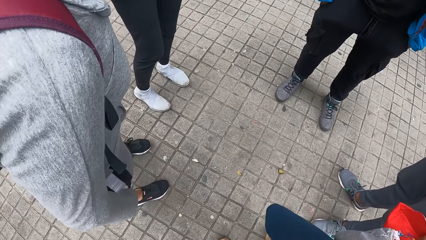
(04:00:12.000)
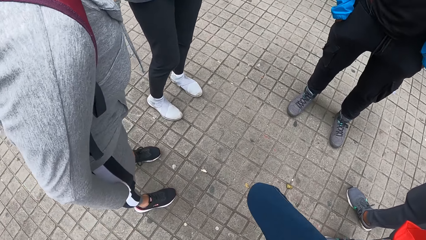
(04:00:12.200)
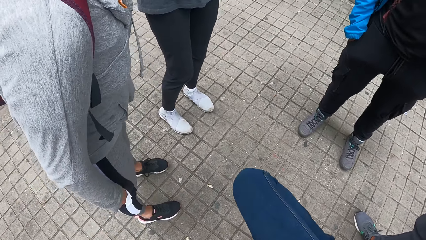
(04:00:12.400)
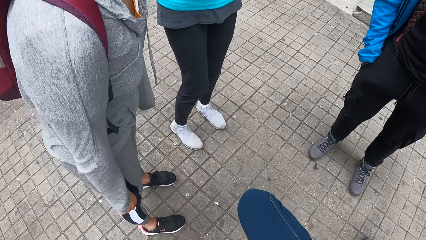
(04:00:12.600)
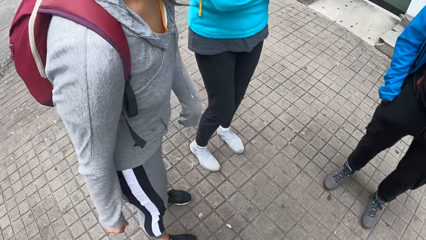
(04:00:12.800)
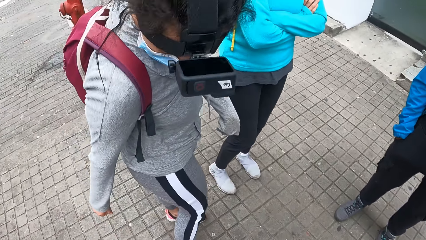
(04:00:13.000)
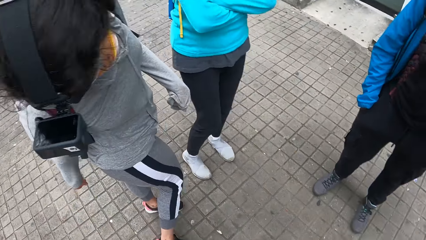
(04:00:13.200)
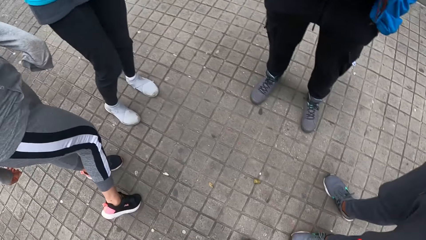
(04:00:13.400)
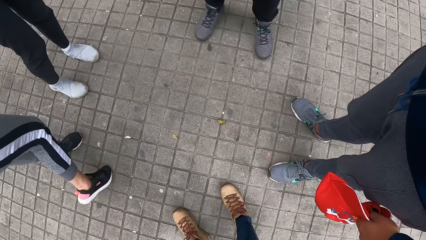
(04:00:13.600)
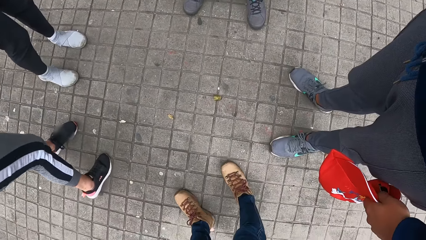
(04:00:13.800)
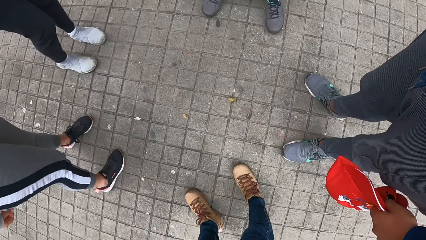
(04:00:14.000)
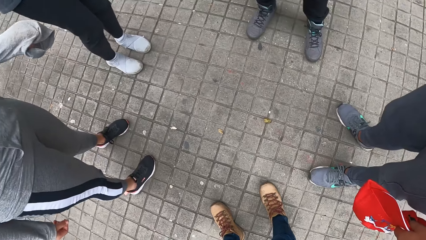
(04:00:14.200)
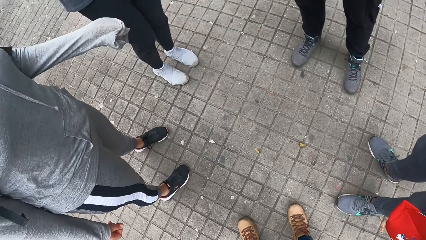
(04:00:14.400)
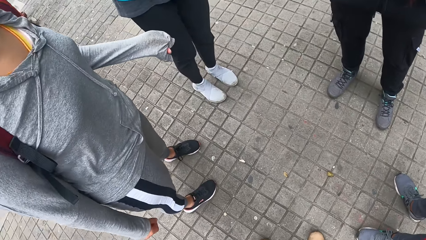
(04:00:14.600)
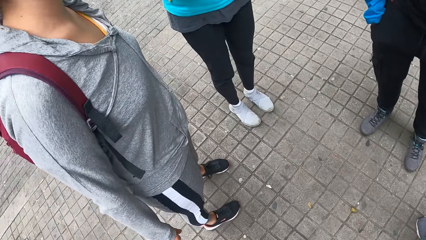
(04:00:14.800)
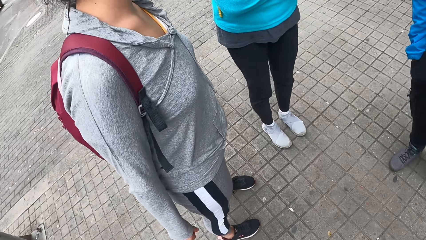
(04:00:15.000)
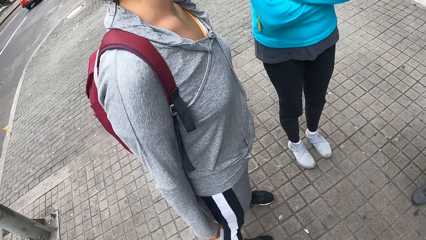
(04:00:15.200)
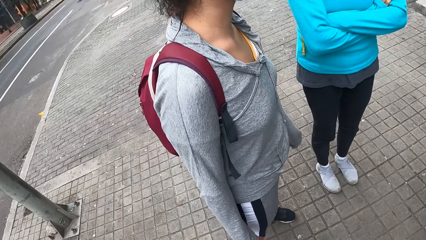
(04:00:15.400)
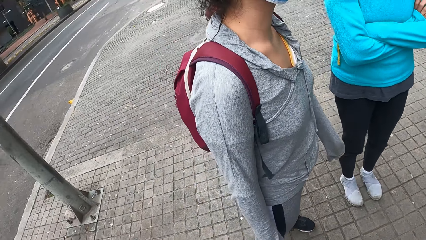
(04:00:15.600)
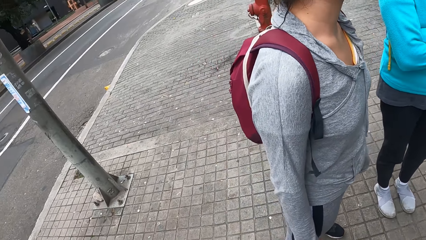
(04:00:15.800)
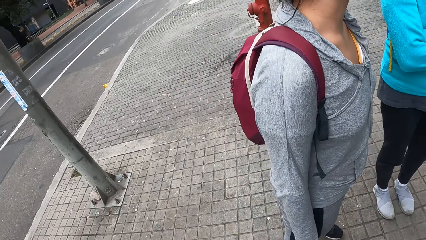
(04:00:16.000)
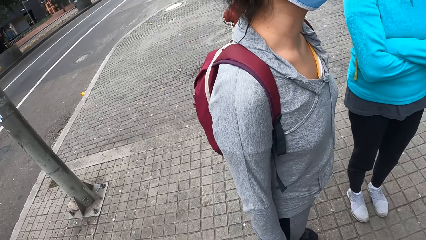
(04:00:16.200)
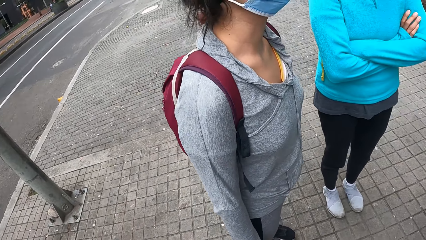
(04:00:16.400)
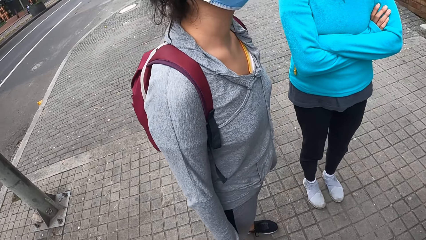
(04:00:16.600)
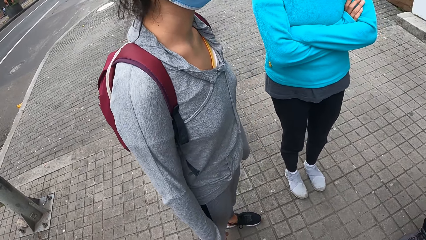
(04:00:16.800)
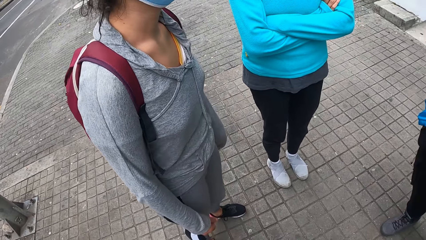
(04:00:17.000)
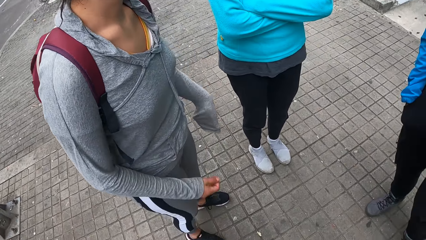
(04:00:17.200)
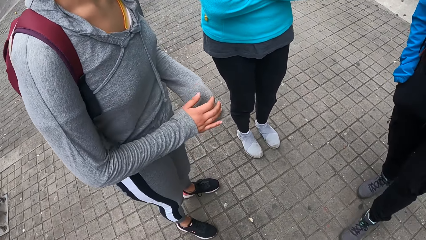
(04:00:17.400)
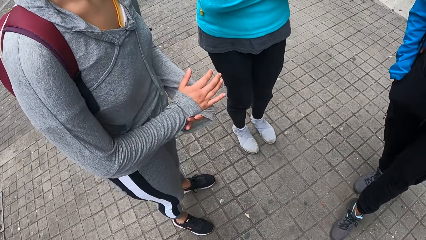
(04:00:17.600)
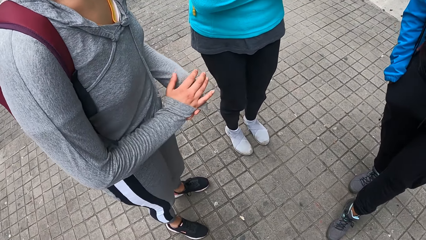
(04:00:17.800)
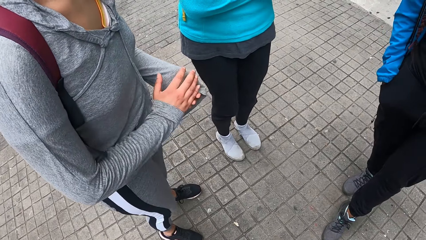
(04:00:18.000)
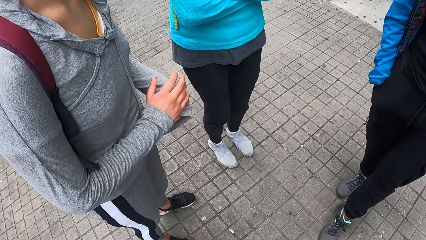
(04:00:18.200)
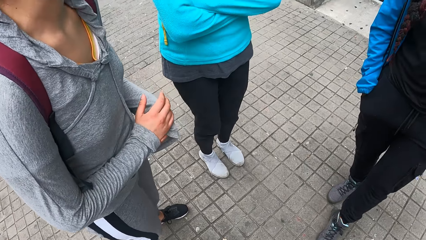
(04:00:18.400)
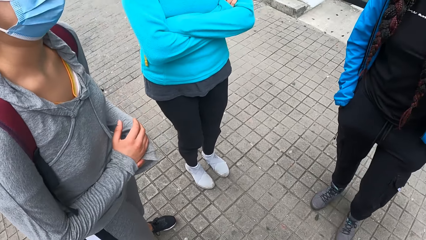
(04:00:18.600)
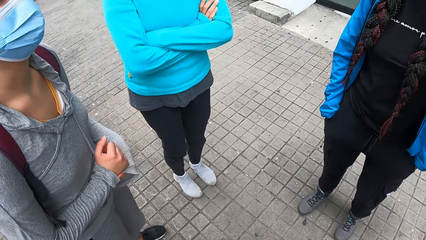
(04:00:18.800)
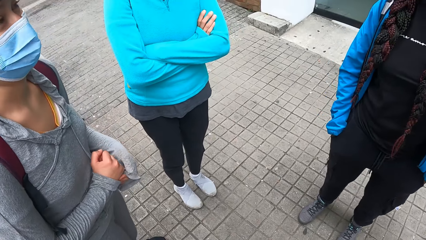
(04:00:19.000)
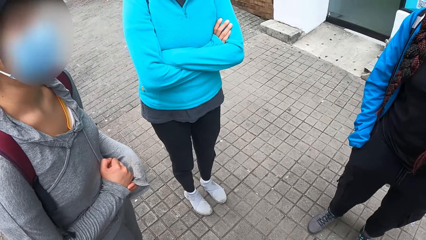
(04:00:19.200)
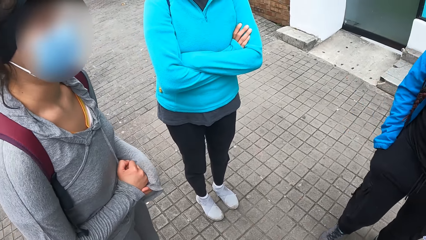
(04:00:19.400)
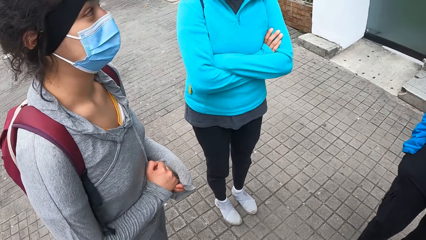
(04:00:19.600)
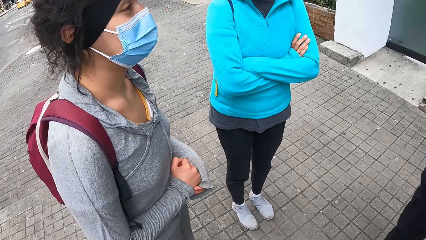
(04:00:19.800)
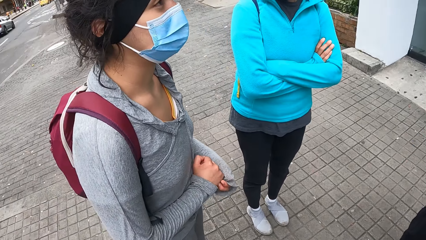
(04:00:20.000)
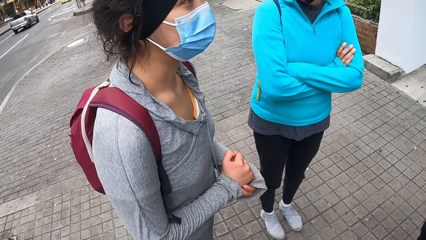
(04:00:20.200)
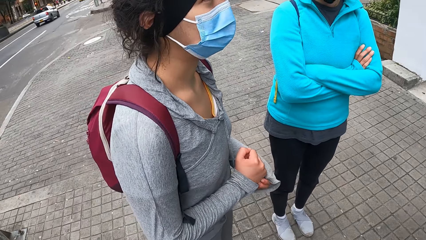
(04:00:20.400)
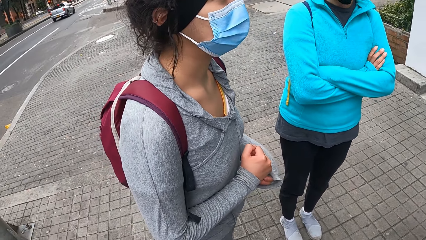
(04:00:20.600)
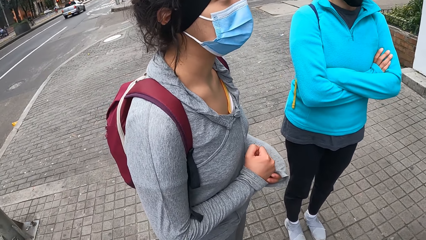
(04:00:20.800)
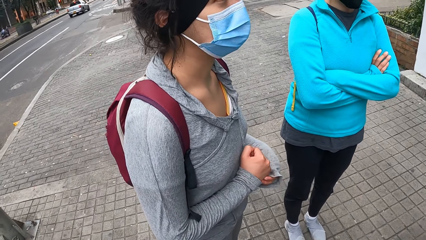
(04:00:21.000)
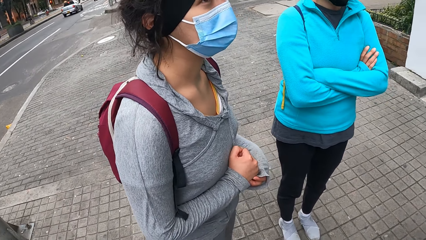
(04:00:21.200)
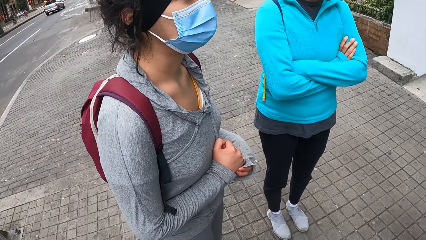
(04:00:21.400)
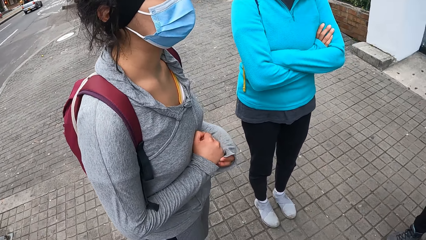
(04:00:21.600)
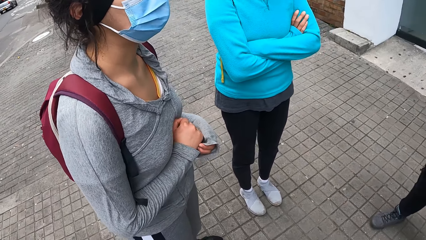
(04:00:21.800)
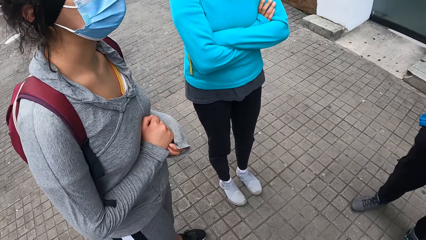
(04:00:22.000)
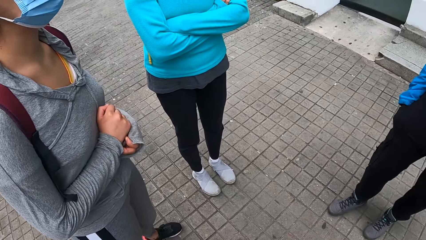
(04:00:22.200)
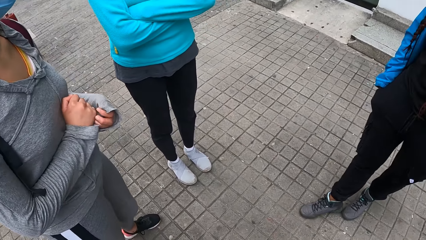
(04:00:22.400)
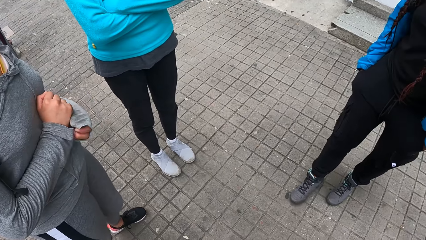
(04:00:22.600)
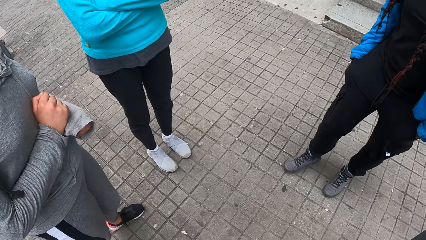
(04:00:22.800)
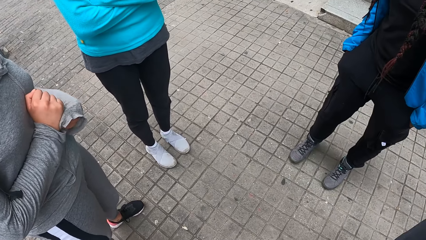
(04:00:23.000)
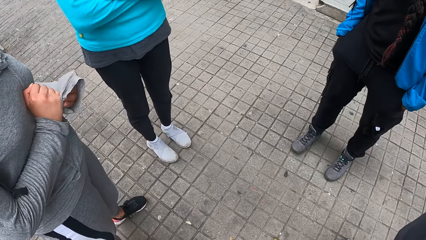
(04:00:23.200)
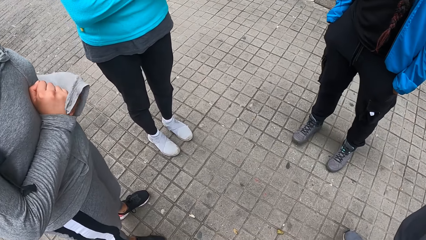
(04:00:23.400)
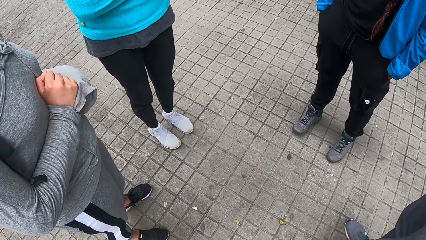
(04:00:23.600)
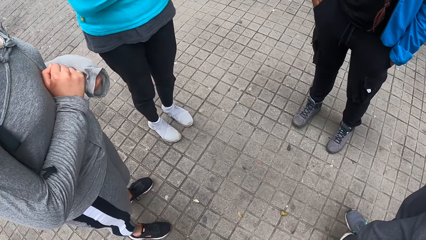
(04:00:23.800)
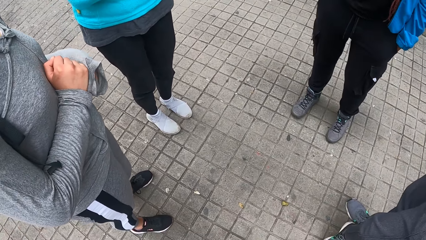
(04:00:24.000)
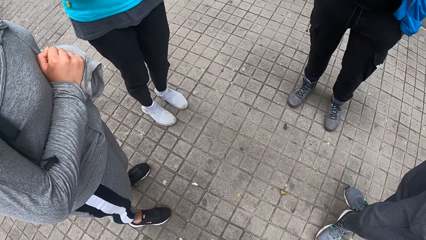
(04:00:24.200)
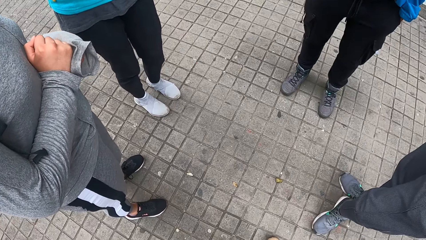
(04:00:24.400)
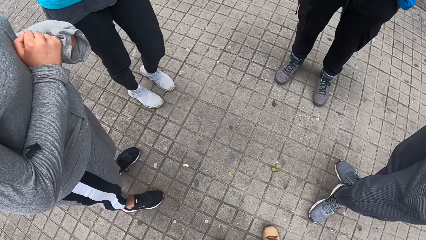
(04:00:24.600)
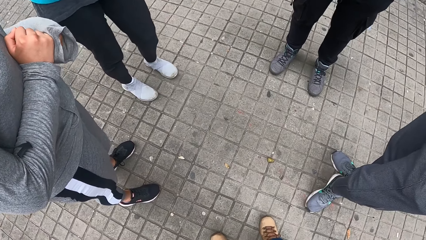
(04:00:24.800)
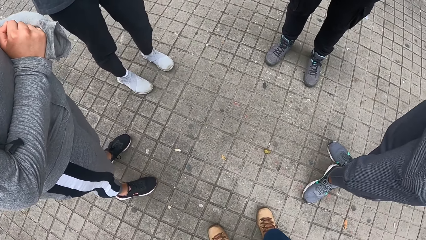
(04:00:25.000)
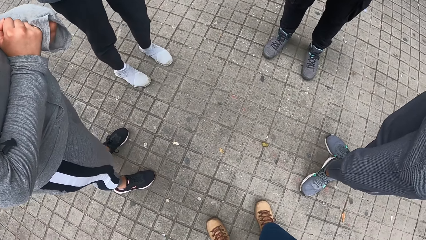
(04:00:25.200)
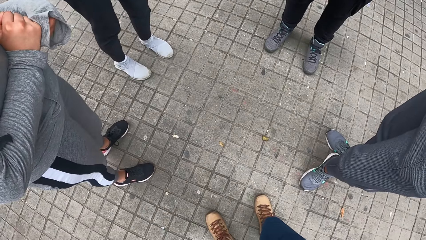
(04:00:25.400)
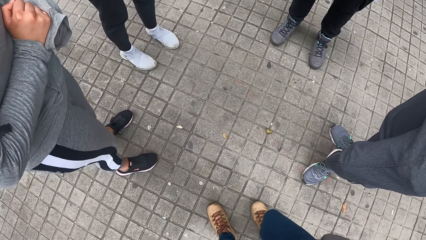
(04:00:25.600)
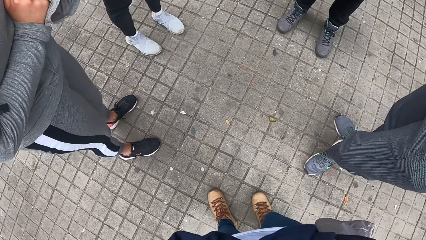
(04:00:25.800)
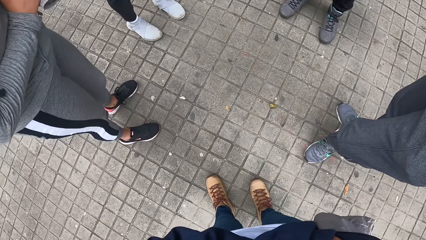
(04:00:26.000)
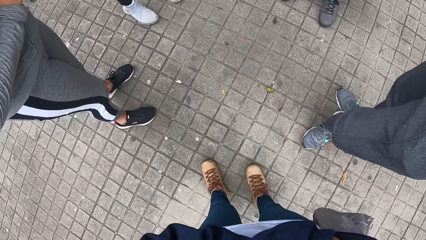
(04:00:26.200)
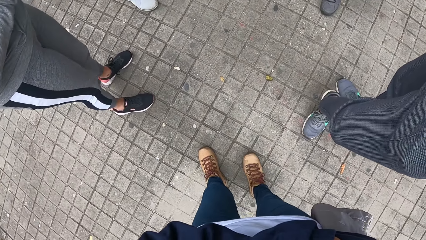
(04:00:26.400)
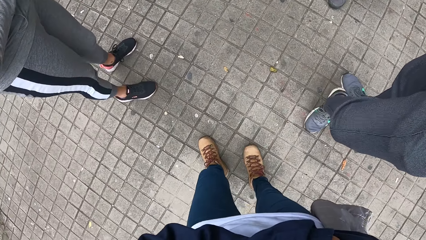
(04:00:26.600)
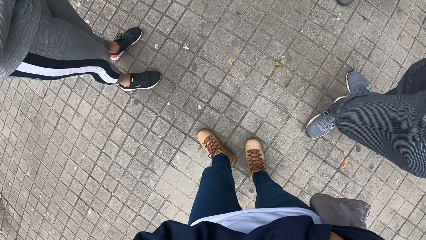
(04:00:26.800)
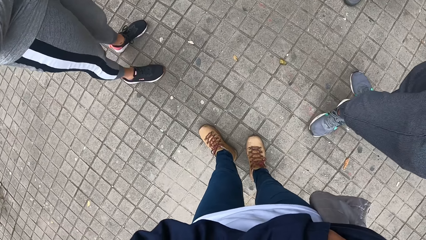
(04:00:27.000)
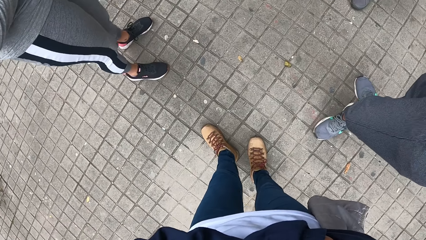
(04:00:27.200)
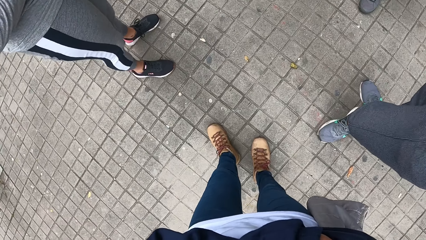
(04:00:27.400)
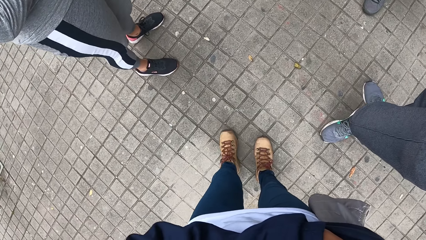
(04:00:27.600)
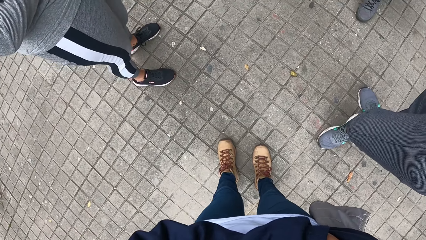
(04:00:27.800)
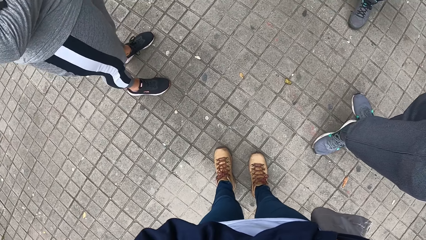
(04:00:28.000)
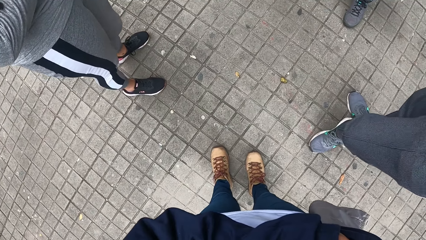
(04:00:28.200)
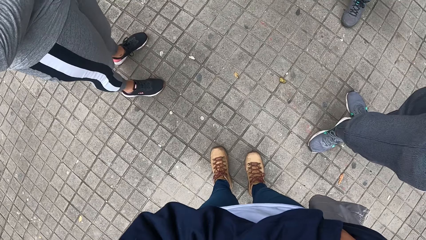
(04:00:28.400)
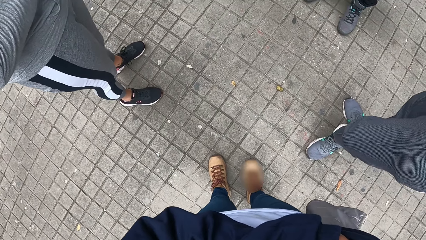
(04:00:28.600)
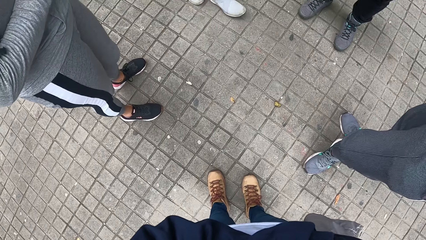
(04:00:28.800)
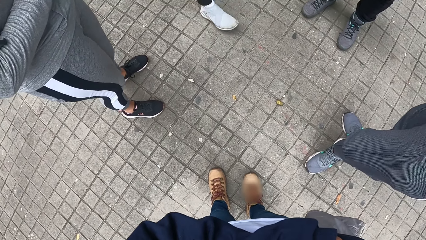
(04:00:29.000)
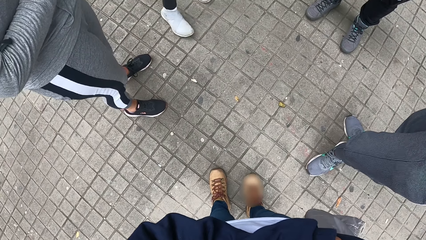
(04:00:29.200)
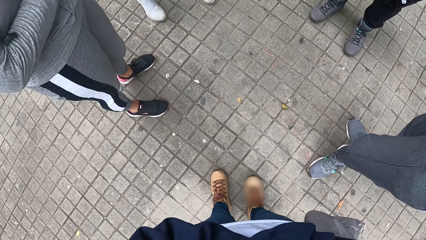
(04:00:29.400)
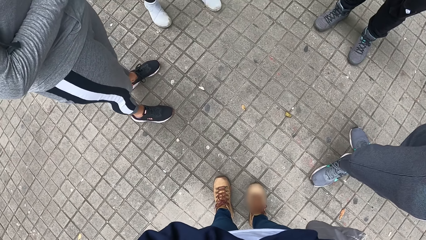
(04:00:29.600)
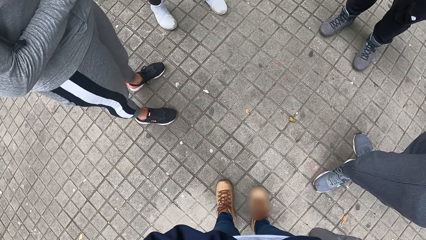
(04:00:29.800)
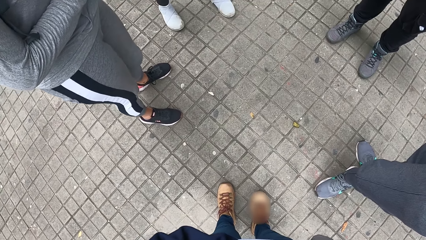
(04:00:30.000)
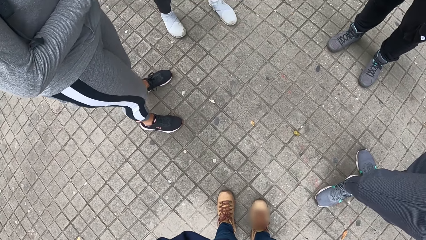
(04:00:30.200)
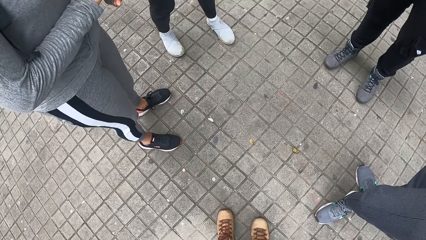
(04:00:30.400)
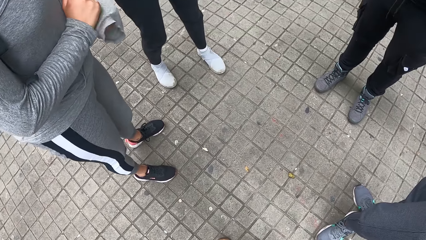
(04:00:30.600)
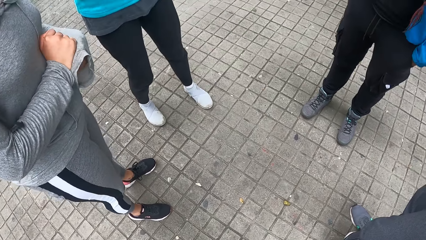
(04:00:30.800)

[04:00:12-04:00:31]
The camera wearer lifts a leg. A lady lifts a leg. The camera wearer looks around. The lady touches the other hand. Another lady repositions a leg. She repositions a leg again. A third lady repositions a leg. The first lady moves both legs. The camera wearer repositions a leg. They reposition a leg again. The third lady repositions a leg.
